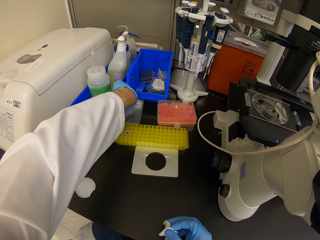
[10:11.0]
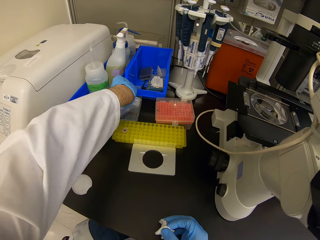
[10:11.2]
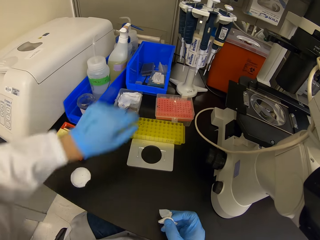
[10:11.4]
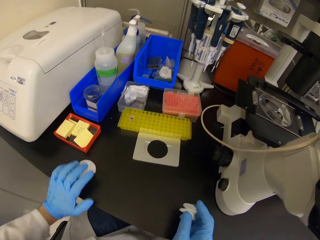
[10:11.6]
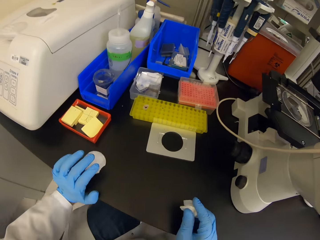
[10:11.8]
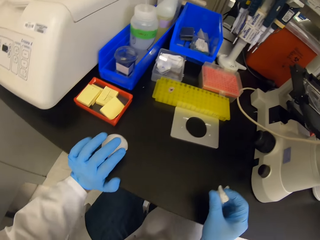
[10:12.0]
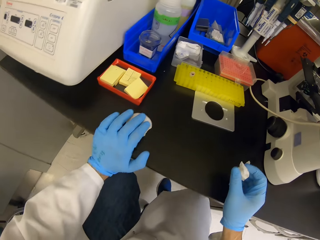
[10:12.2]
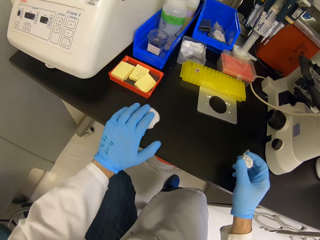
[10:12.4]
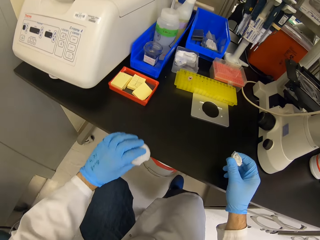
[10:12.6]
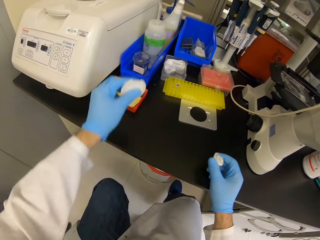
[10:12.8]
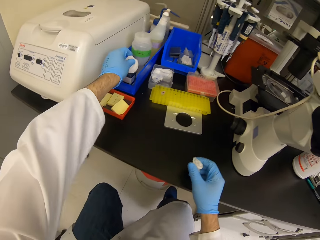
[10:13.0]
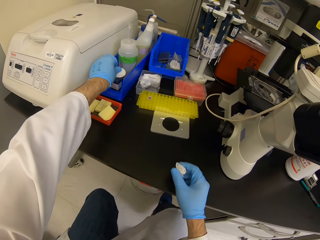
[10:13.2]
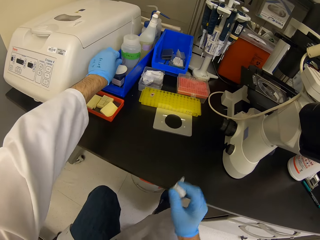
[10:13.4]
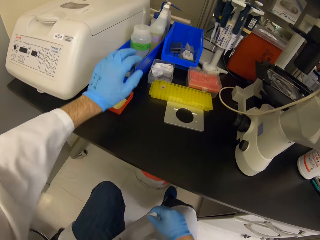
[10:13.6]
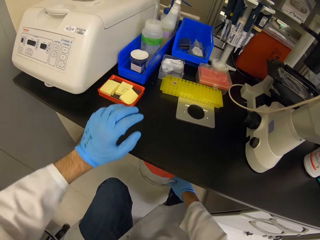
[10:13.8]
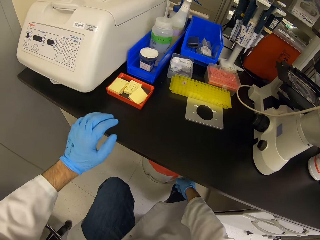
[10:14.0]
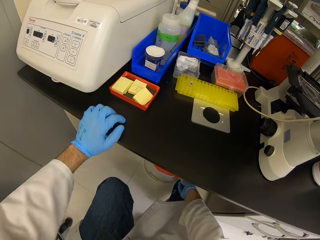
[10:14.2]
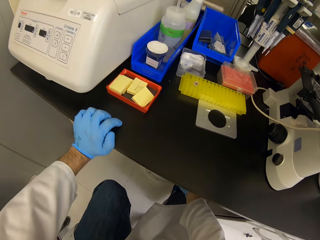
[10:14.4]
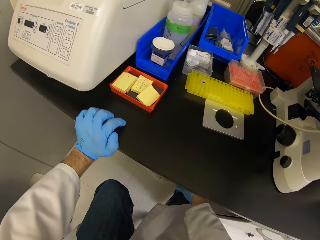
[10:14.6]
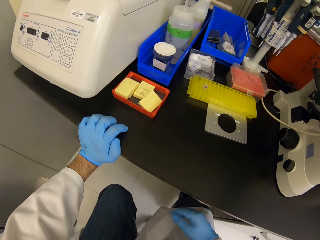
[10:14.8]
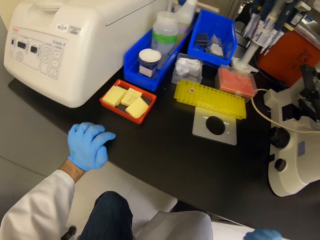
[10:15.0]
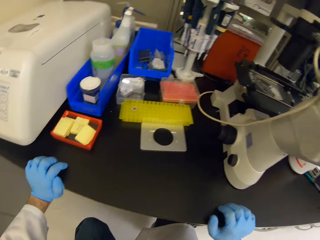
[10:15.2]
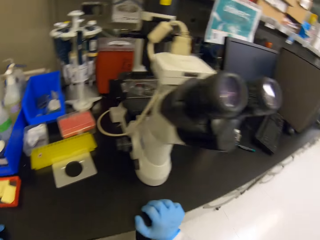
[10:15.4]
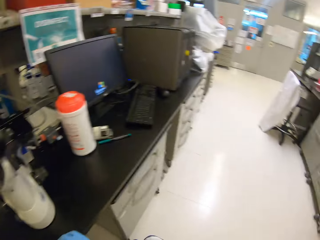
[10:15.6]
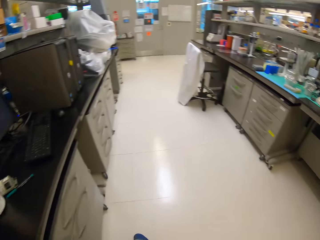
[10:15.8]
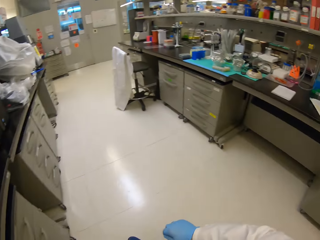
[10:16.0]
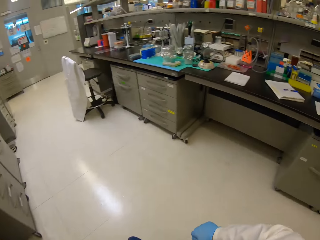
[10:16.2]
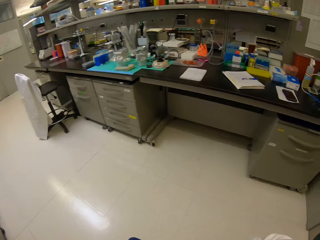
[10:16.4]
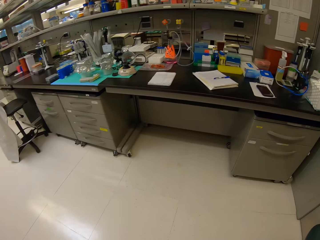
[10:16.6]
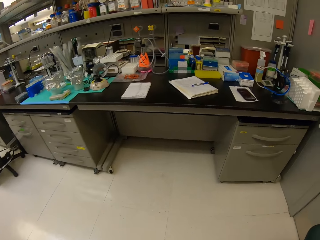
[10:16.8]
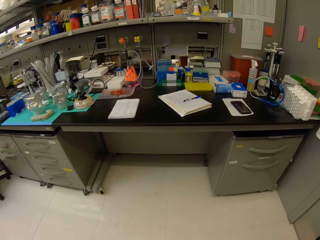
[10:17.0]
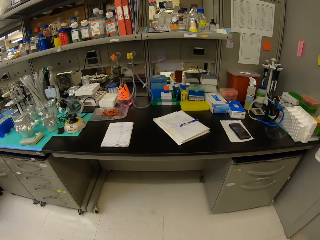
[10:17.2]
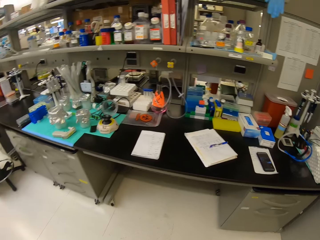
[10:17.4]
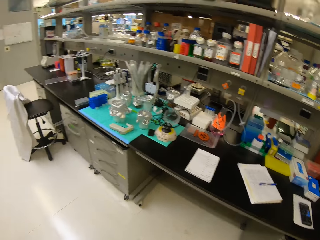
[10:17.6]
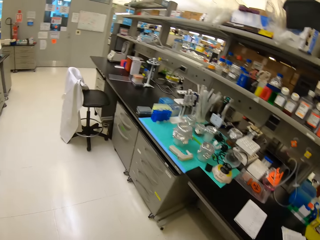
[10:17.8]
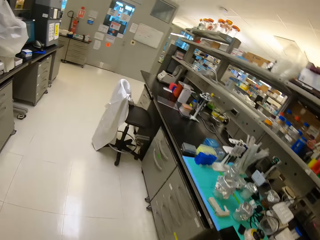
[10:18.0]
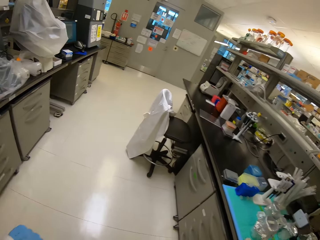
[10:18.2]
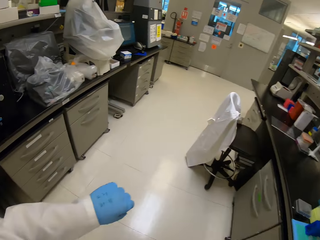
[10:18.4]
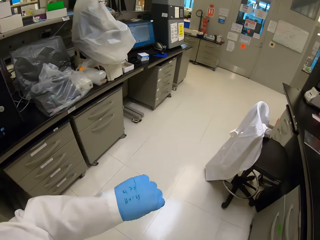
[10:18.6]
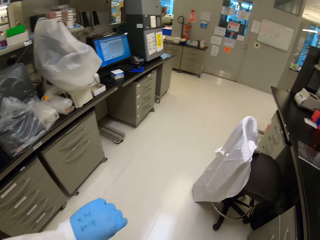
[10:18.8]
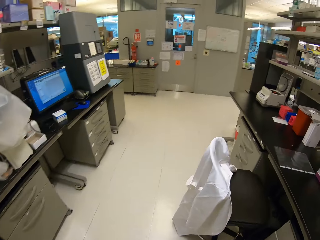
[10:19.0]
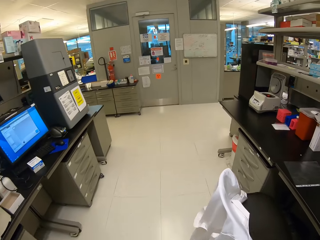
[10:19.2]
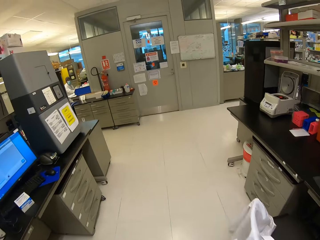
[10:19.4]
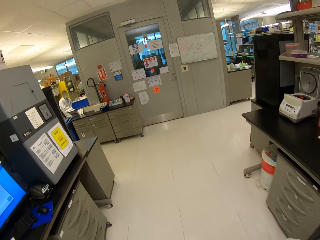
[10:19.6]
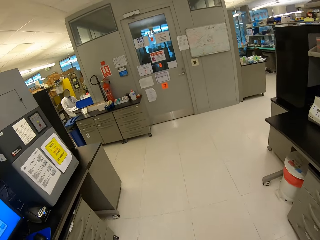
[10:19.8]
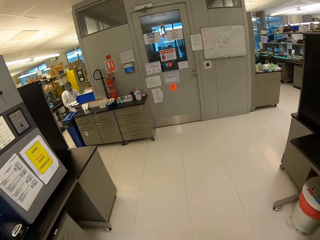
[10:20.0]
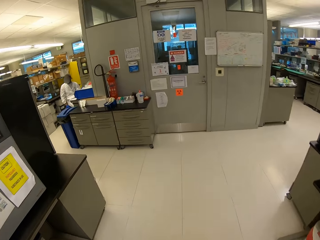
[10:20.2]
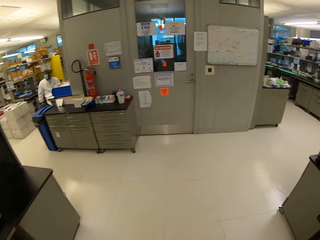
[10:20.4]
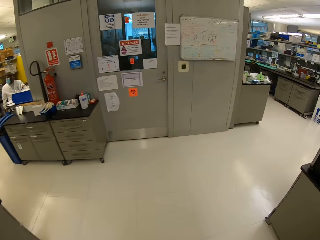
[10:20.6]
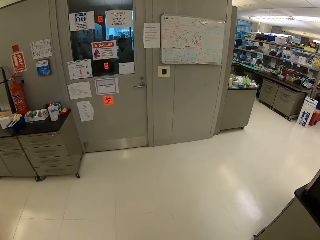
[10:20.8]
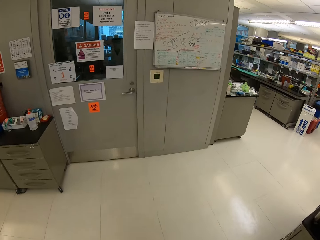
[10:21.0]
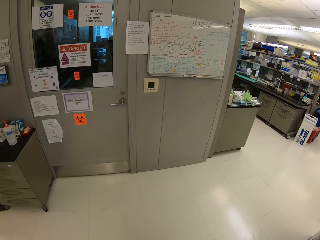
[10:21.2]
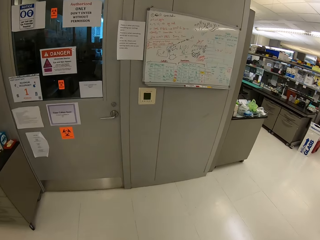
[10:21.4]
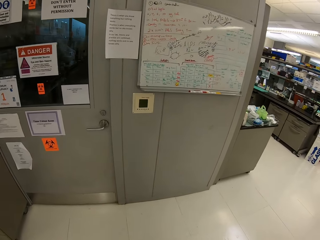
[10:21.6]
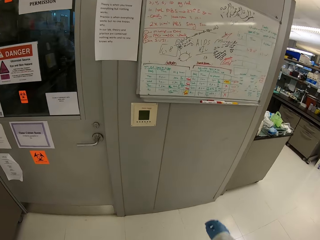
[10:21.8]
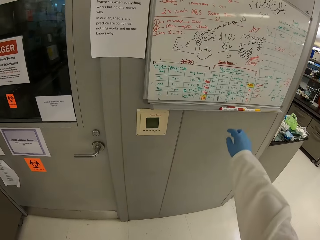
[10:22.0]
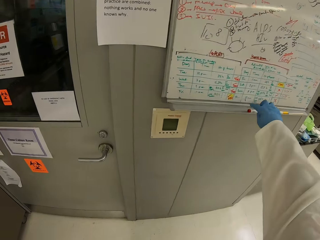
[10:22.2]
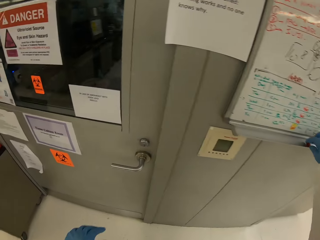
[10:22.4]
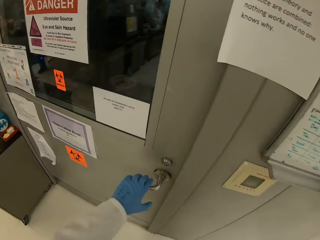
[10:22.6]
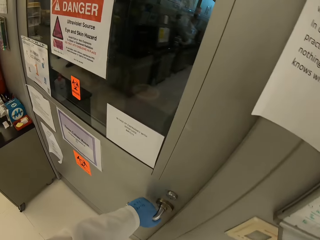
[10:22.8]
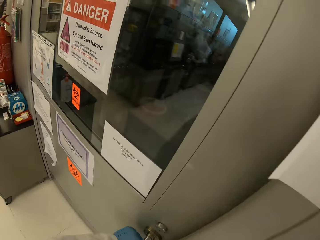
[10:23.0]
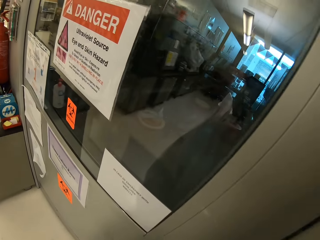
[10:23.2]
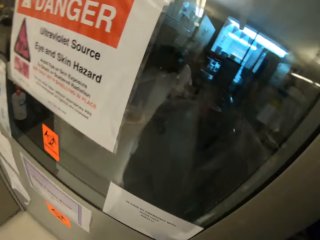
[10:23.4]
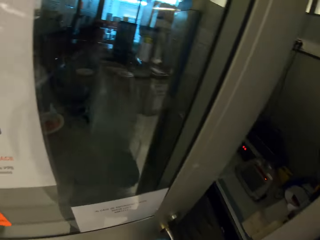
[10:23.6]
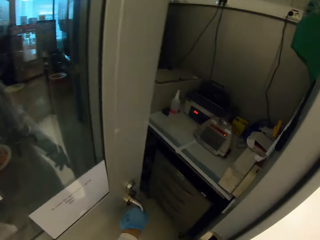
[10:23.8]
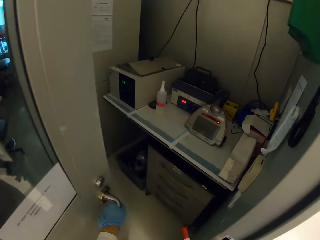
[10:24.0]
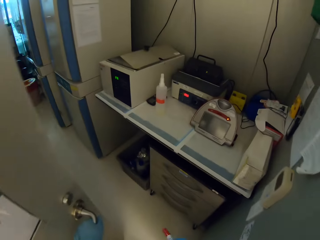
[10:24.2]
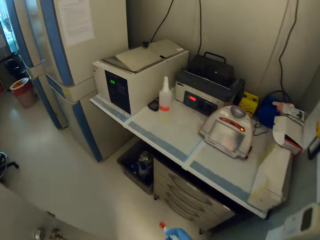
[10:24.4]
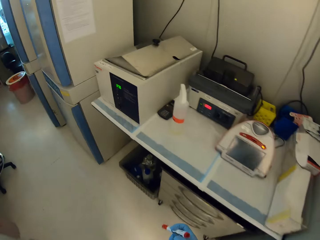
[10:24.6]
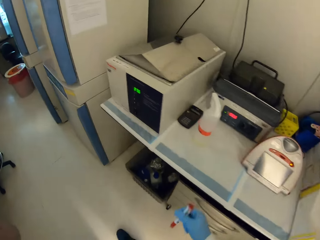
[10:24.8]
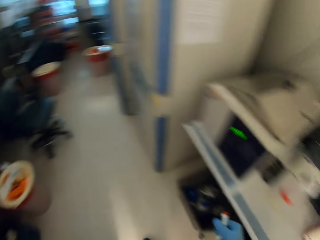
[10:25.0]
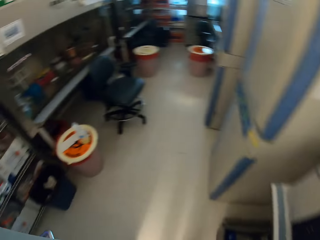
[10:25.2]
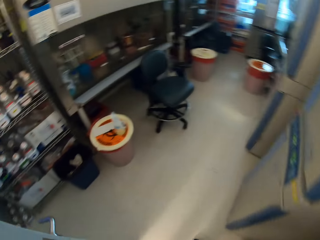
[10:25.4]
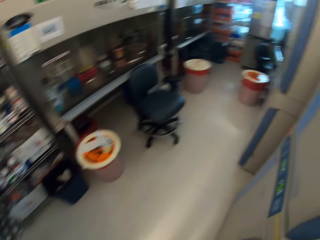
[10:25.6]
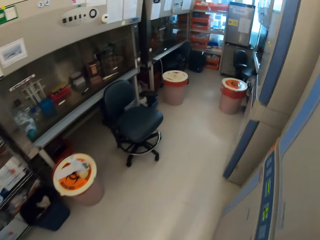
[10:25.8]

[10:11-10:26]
The camera wearer moves the right leg. They place something down. They throw the tissue in the bin. They walk around. They swing with the chair. A person is in the laboratory. The camera wearer walks around. They take a mark pen. They open a door. They walk in a room.

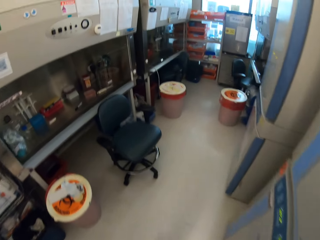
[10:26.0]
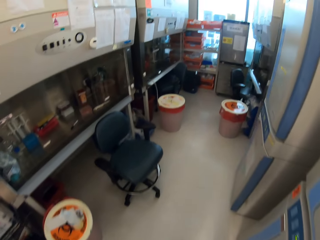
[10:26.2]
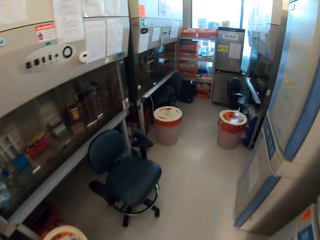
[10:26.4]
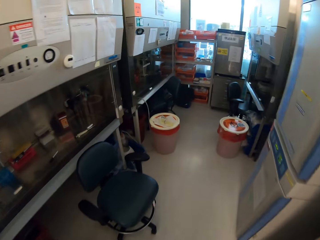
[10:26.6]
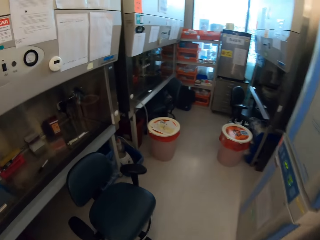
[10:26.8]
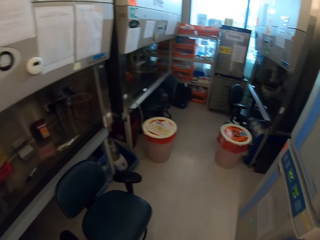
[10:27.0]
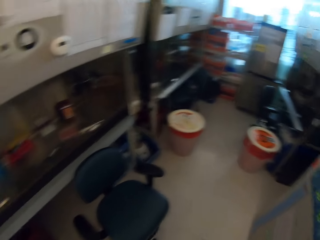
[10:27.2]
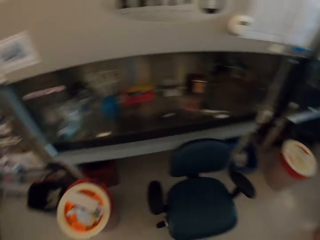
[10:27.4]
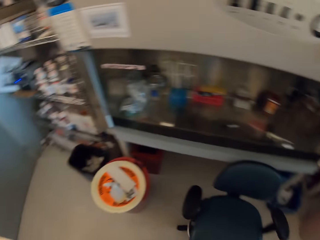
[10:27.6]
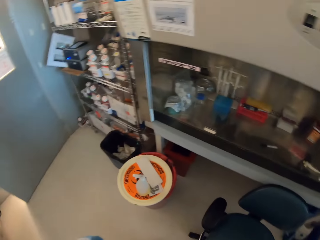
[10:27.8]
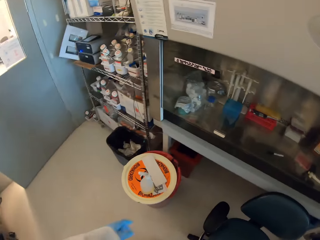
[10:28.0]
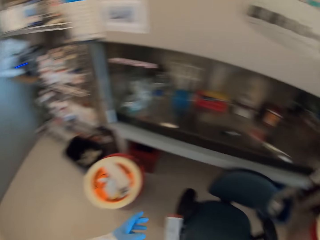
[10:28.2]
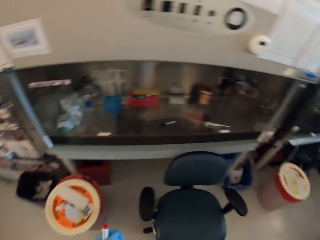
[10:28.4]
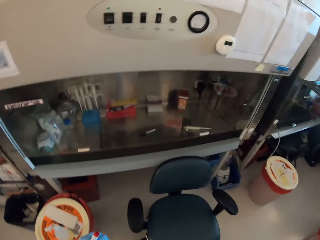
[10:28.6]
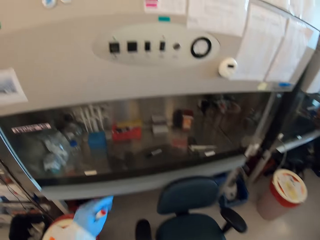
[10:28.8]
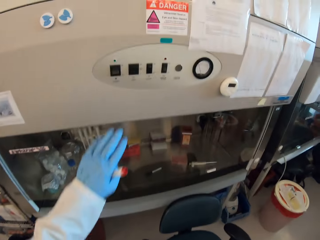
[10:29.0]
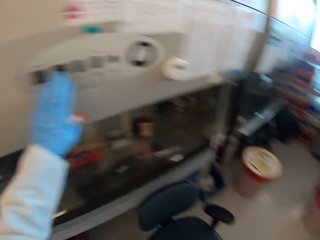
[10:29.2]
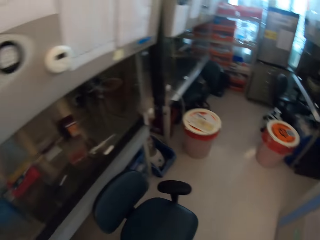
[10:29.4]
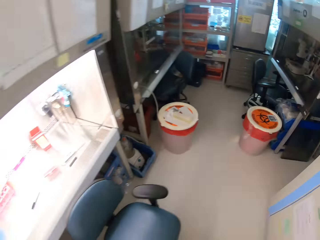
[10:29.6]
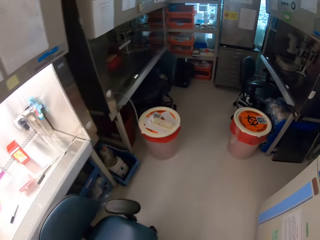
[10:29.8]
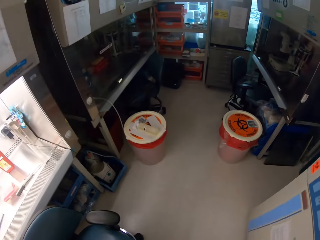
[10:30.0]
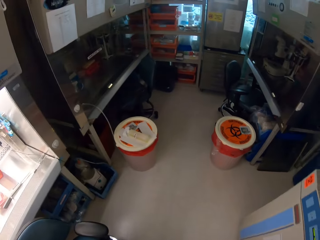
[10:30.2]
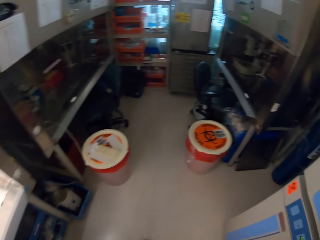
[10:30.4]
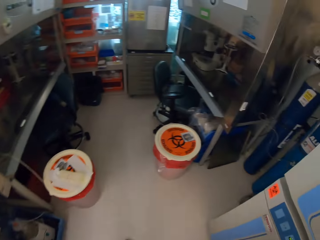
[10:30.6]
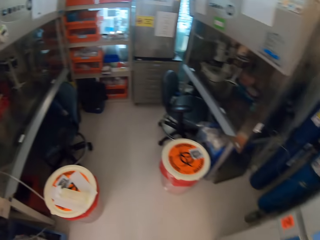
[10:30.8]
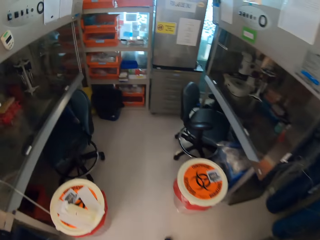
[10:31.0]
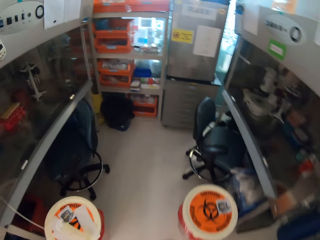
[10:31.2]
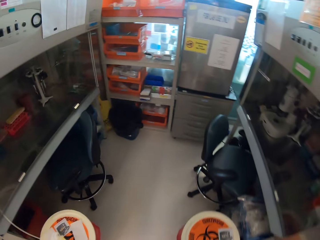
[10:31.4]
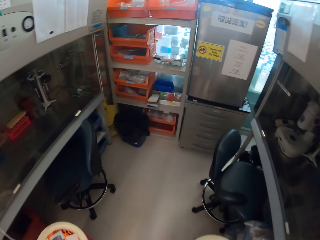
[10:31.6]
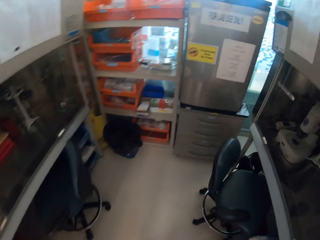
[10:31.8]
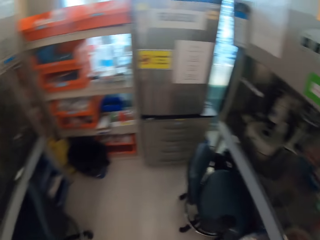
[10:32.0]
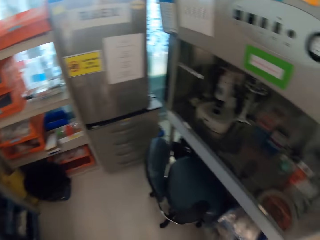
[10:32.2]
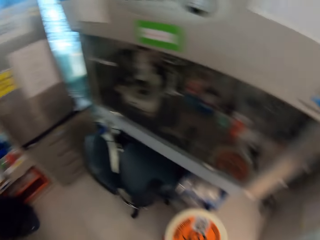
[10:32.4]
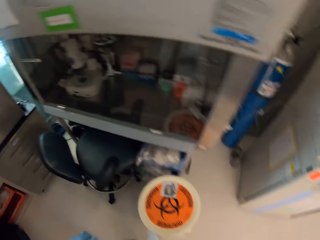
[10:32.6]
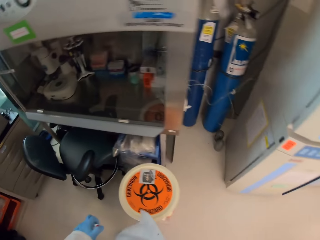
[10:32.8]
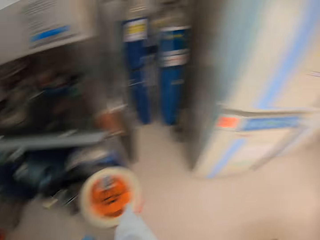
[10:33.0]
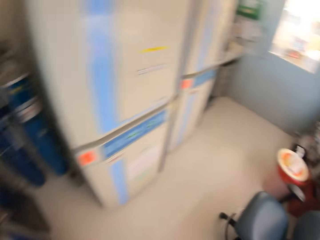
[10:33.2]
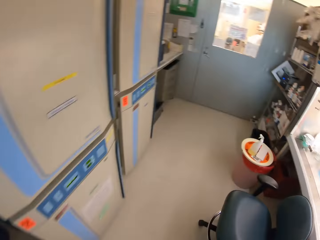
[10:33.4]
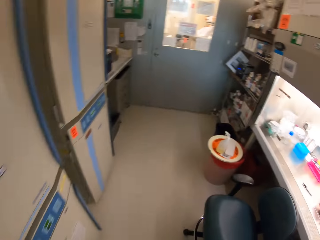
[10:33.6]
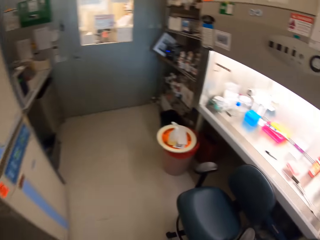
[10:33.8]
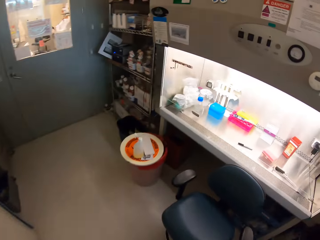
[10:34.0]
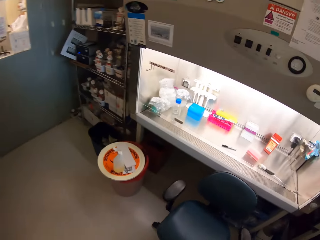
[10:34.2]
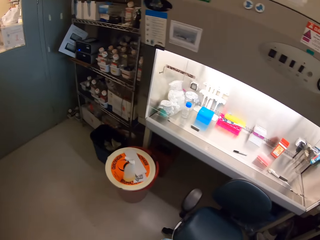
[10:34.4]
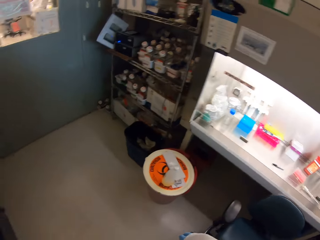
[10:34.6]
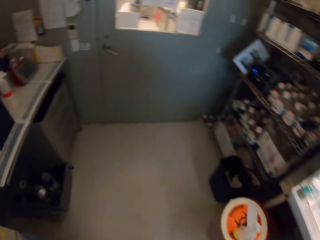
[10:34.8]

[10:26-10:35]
The camera wearer switches the light on the fume hood. They walk around. They look around.
